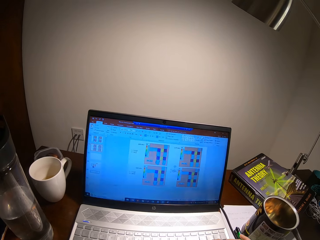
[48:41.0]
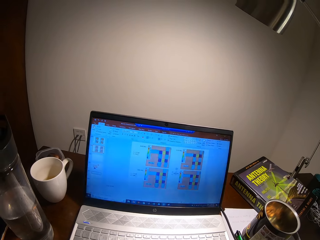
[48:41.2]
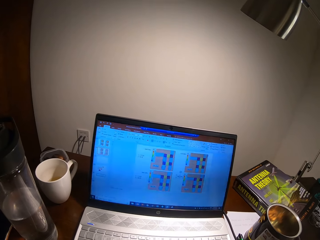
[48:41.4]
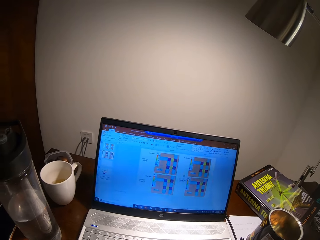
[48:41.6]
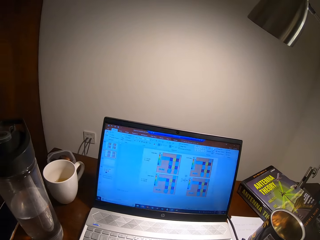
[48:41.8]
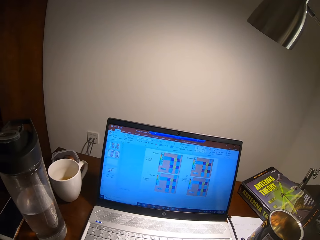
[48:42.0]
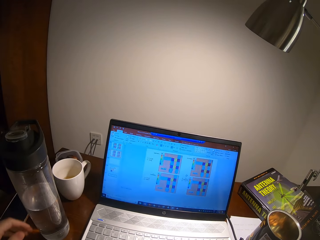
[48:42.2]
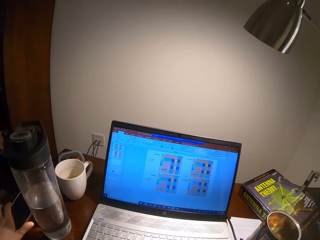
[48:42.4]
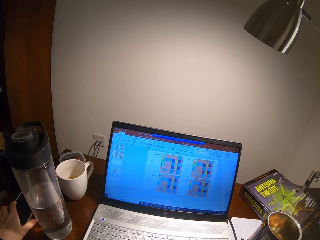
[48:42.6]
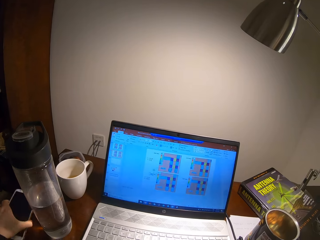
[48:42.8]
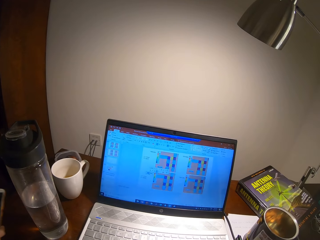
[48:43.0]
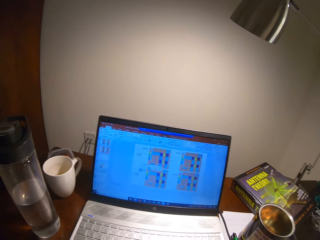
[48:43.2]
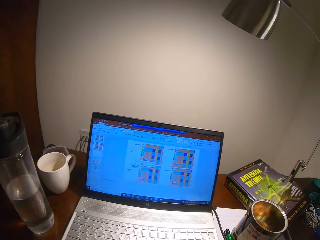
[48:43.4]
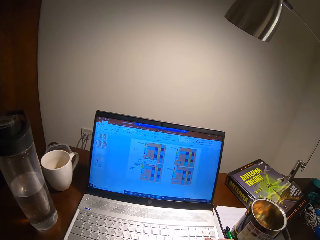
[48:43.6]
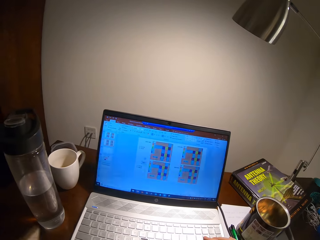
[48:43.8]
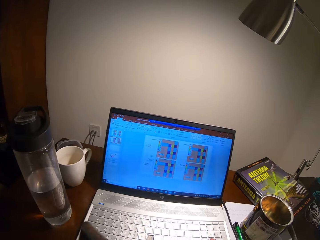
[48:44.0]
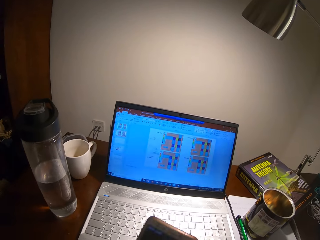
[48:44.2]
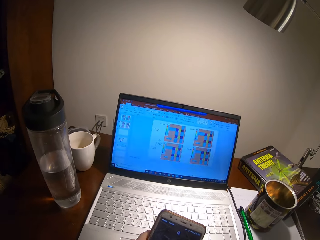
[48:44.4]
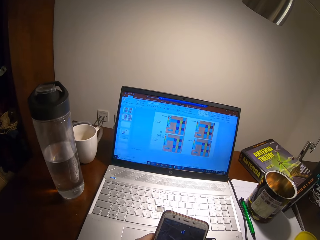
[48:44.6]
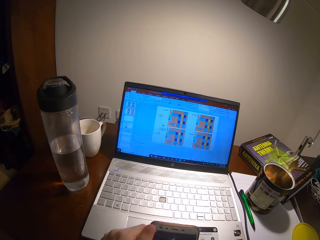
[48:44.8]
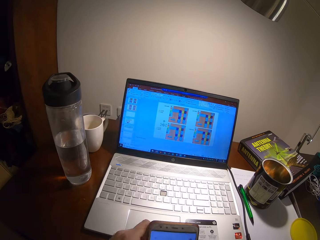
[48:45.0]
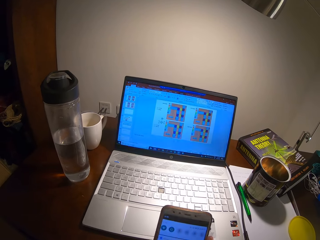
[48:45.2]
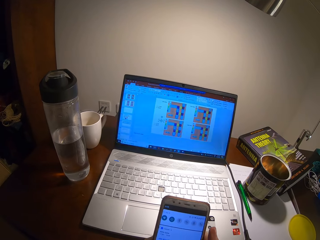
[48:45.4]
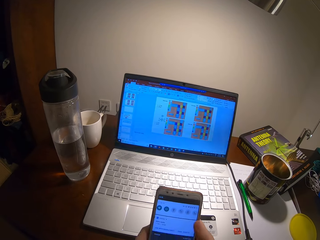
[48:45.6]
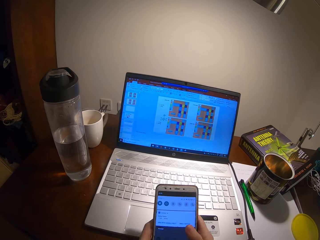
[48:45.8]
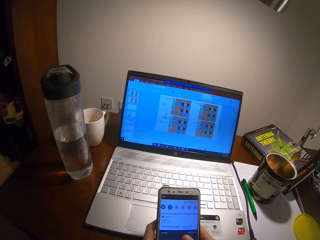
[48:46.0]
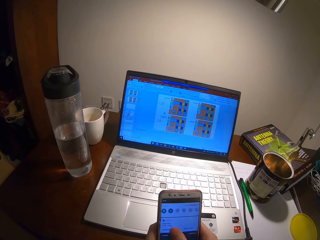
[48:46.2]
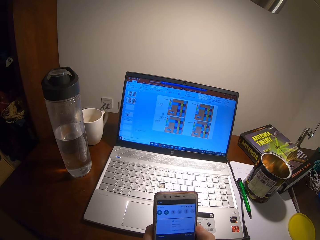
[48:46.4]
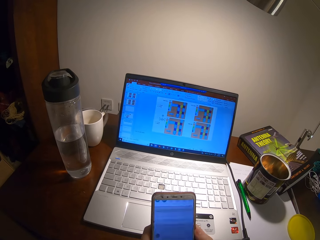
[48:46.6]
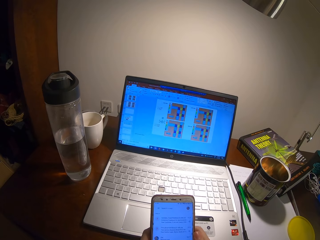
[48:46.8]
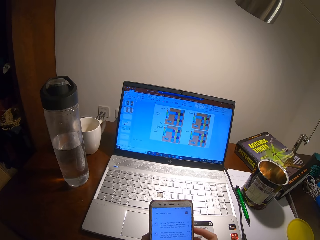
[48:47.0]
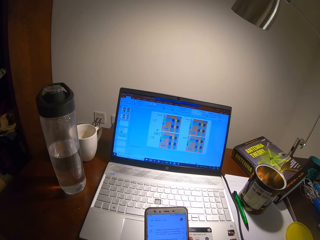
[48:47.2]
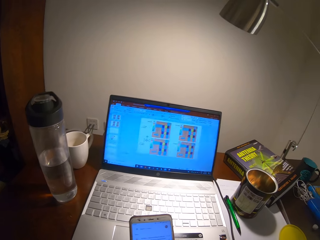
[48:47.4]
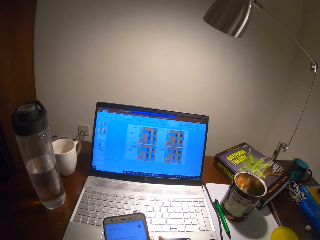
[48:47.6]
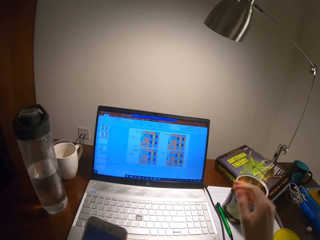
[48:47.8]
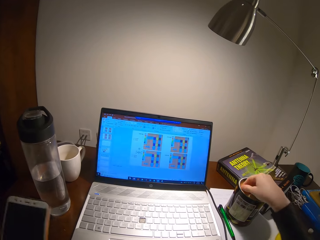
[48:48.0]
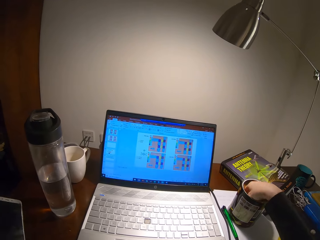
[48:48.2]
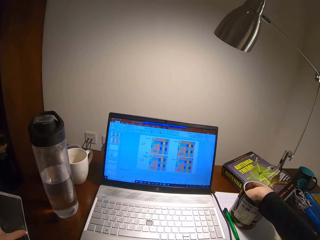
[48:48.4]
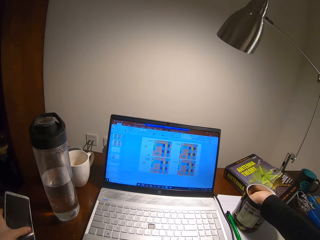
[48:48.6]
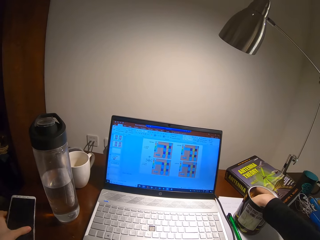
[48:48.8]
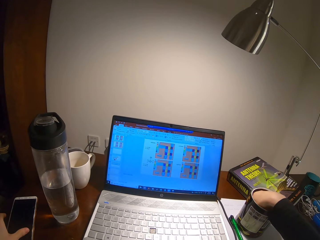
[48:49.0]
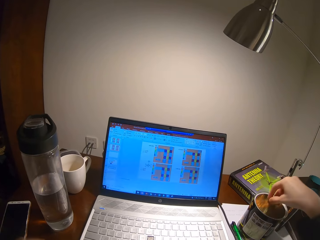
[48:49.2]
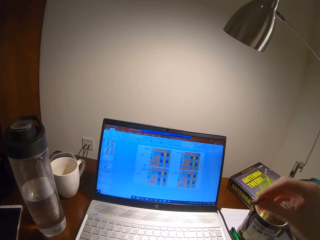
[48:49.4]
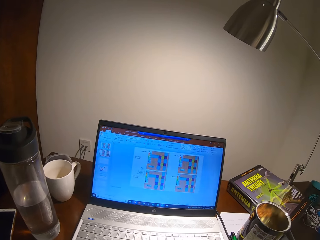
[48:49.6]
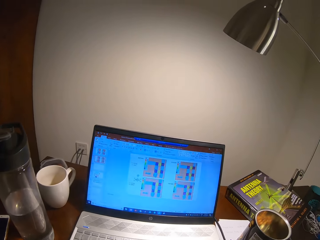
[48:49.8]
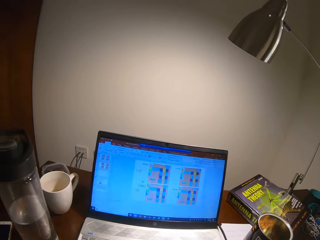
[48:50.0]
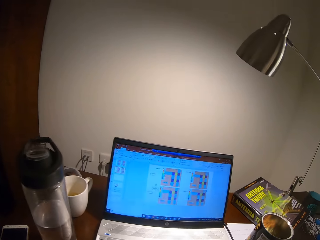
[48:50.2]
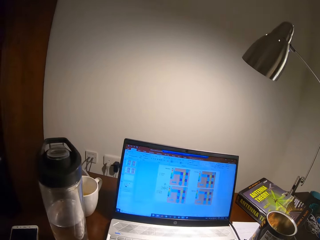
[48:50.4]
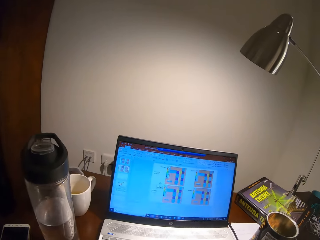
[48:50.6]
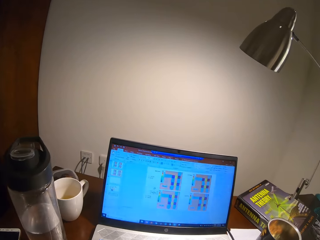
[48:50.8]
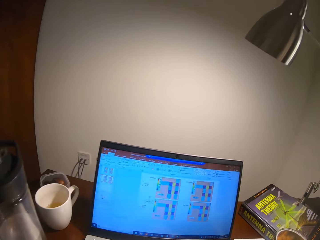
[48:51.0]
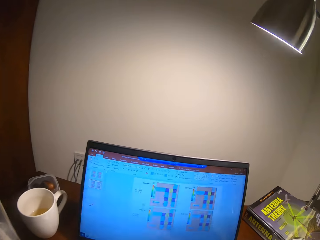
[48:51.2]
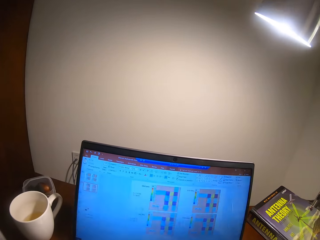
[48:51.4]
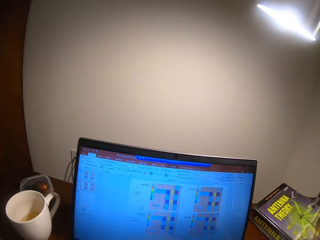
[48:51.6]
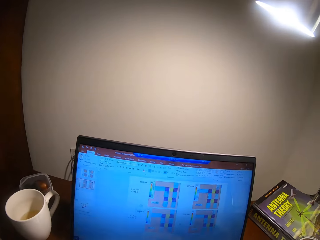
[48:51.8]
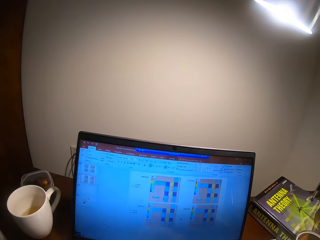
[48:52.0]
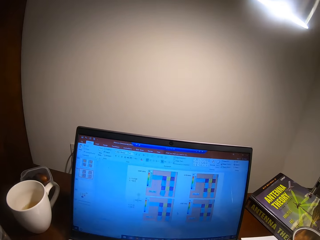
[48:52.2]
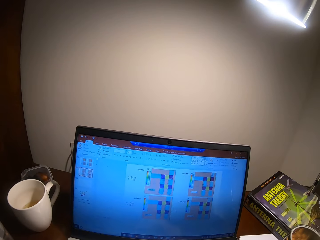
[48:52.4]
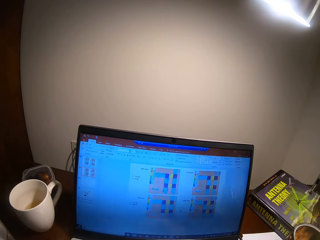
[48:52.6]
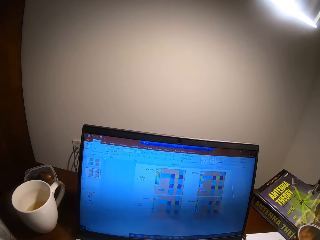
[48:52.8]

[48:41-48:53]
The camera wearer picks the phone on the table. They press the phone. They drop the phone on the table with the left hand. They pick something in the tin. They eat something.

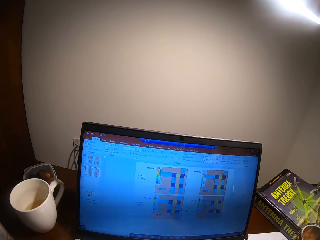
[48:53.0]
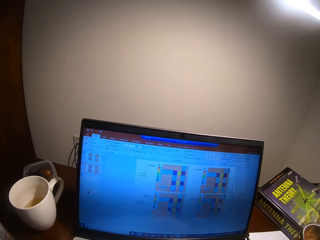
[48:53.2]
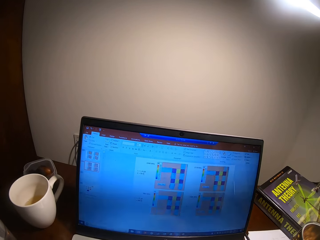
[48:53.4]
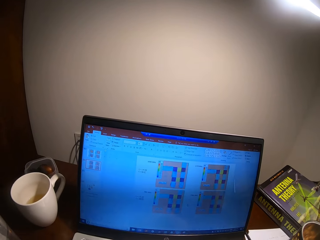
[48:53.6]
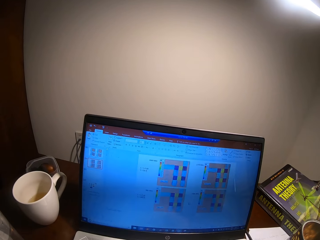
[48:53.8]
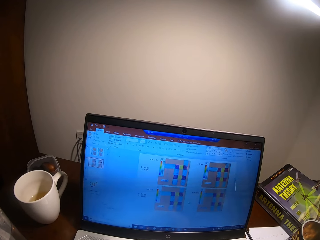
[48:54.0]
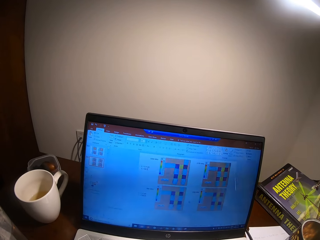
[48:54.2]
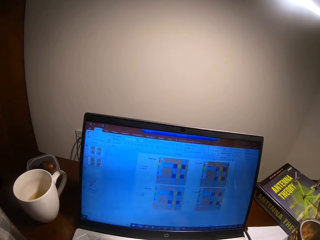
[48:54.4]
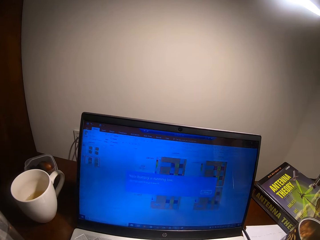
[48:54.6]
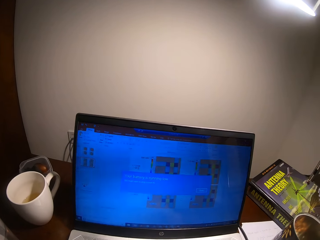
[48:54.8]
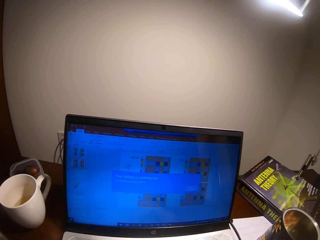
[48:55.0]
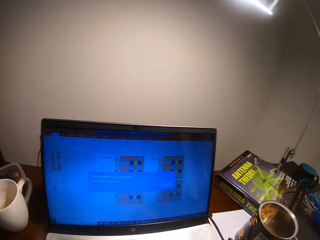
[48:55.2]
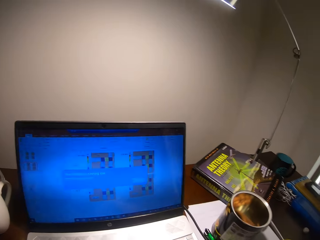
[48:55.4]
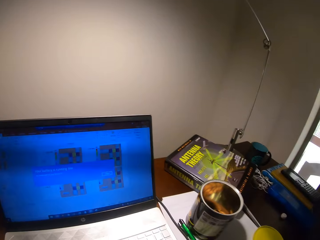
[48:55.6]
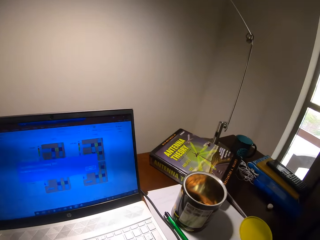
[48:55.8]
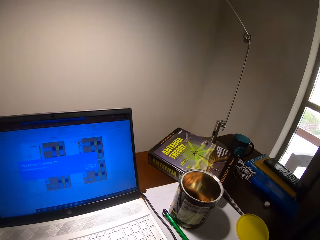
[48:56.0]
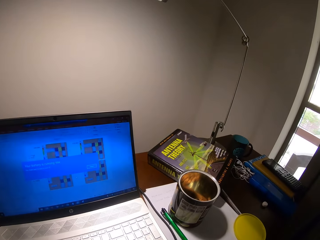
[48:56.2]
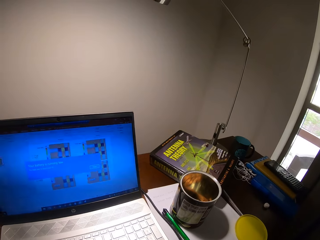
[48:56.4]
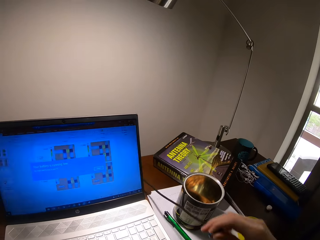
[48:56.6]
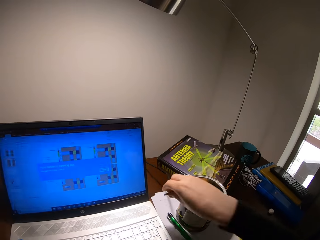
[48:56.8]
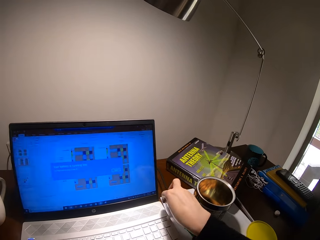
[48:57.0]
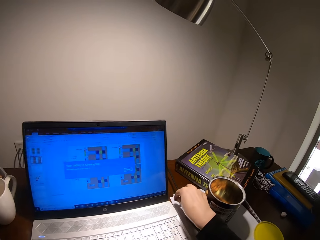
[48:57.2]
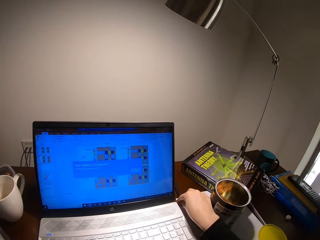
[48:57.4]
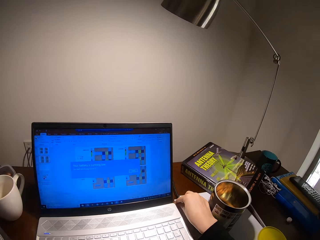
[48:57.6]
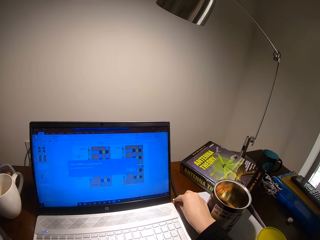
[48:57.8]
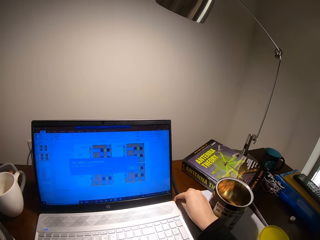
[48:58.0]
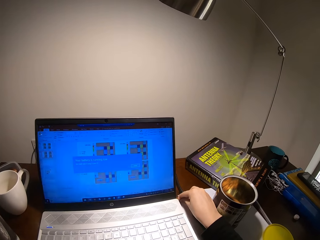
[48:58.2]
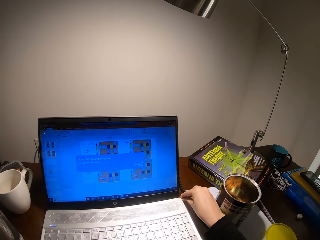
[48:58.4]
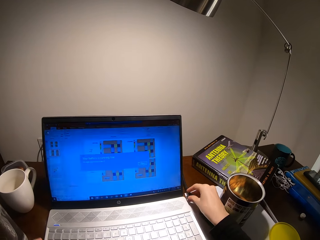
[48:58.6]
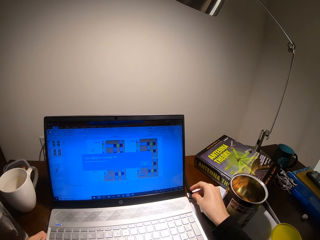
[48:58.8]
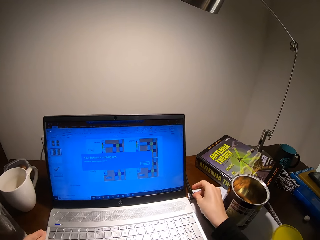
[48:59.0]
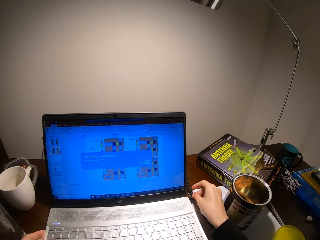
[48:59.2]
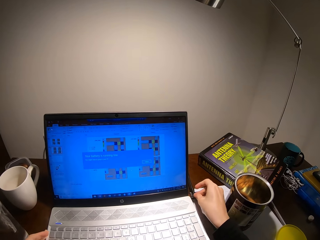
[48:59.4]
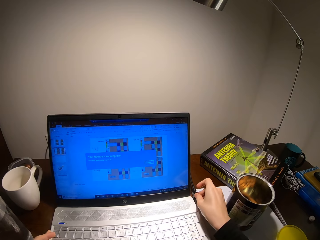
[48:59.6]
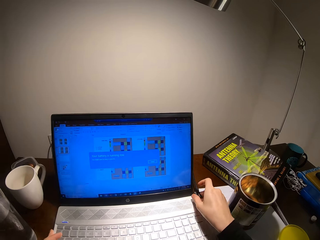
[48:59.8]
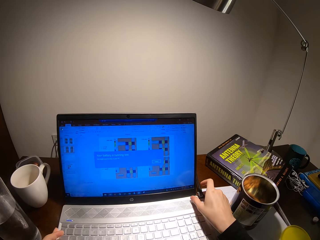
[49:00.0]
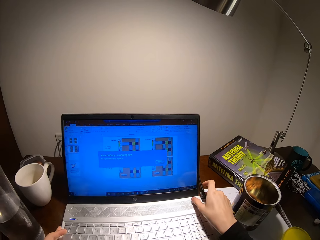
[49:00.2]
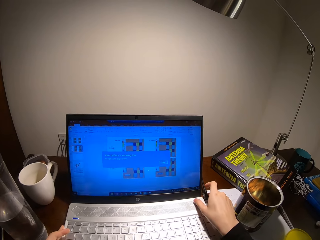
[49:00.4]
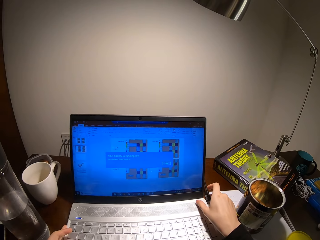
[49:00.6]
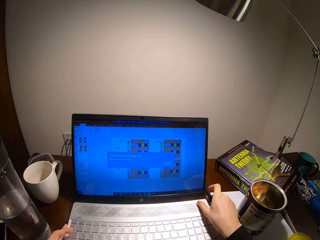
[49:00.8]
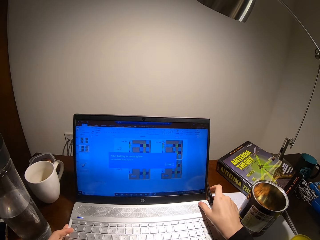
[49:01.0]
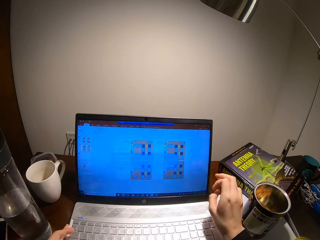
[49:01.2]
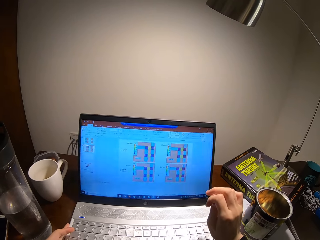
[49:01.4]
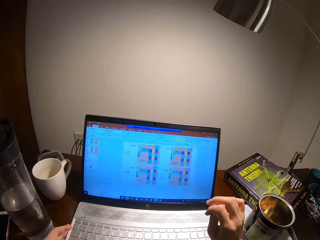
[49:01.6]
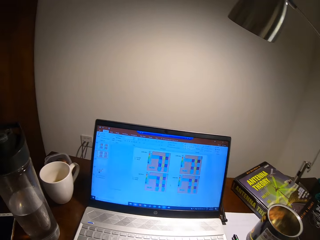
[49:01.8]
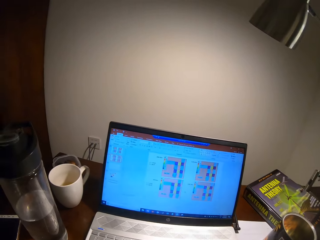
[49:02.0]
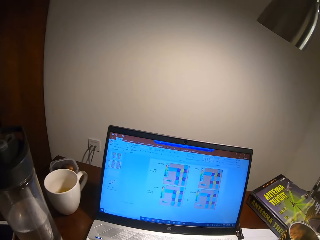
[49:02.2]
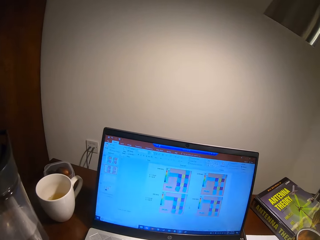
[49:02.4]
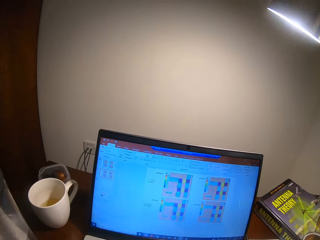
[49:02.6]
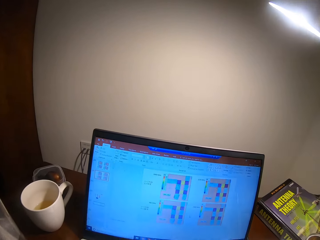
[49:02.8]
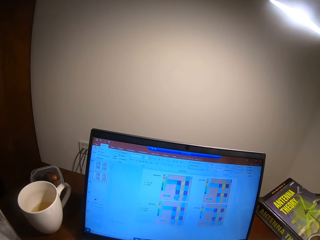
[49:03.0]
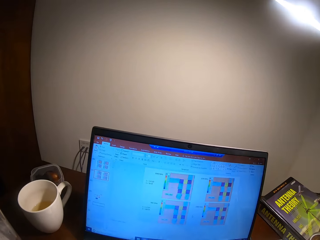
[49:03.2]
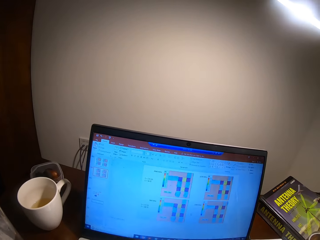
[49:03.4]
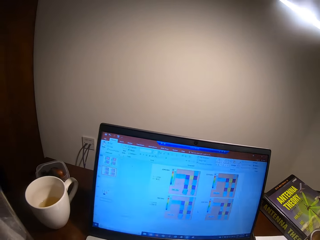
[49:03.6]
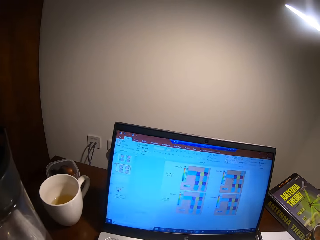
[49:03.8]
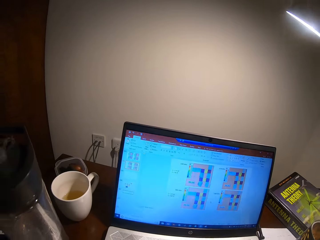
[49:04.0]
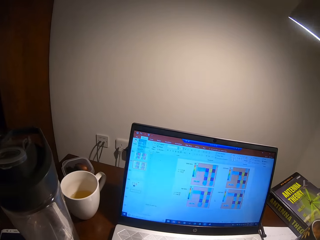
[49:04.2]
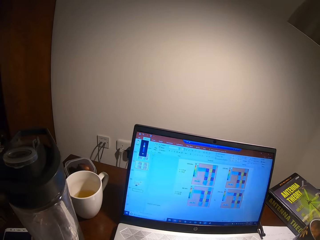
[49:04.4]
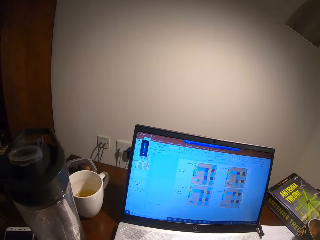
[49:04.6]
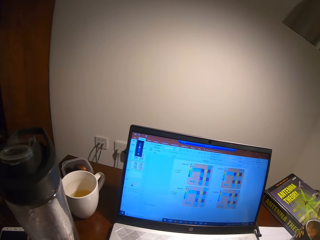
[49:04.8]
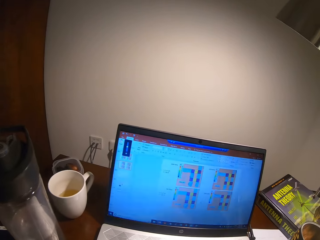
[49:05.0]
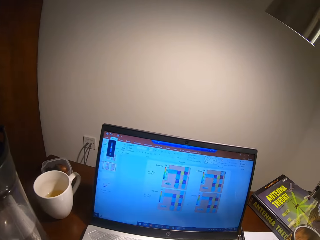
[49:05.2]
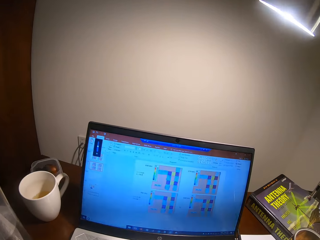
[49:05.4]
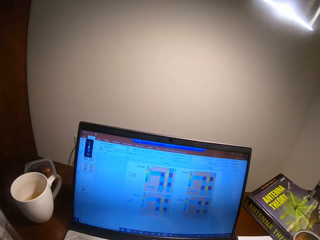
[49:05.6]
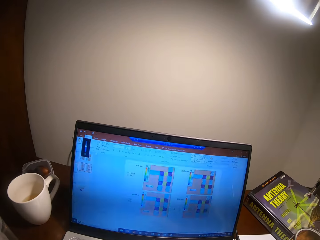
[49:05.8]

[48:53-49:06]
The camera wearer operates the laptop. They plug in the charger cable in the laptop. They type on the laptop.
